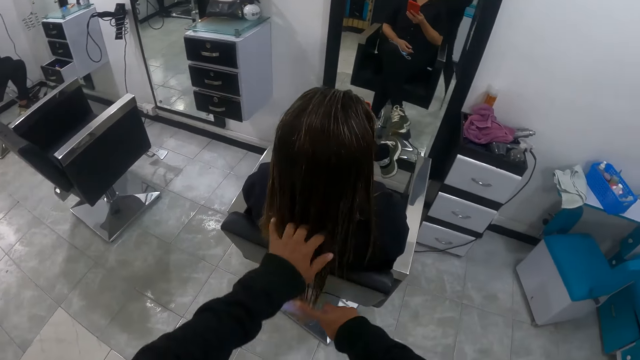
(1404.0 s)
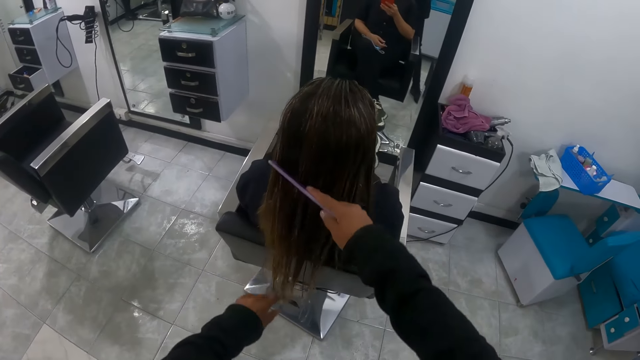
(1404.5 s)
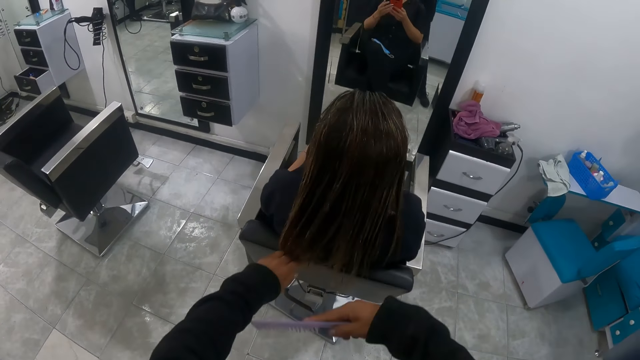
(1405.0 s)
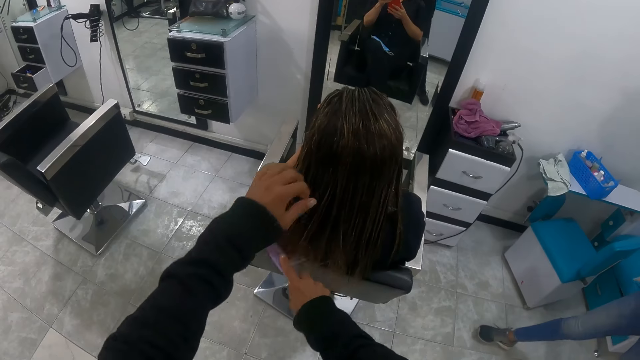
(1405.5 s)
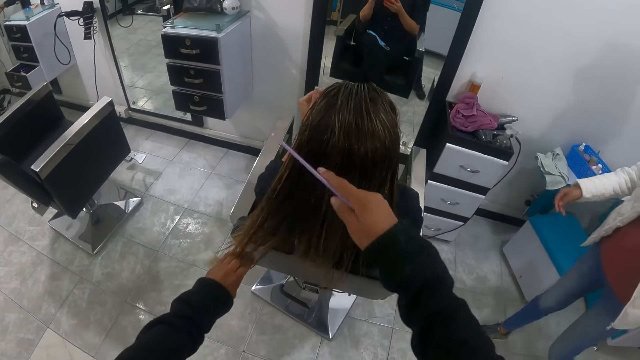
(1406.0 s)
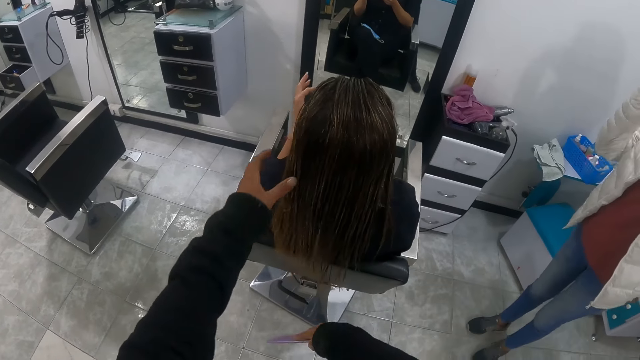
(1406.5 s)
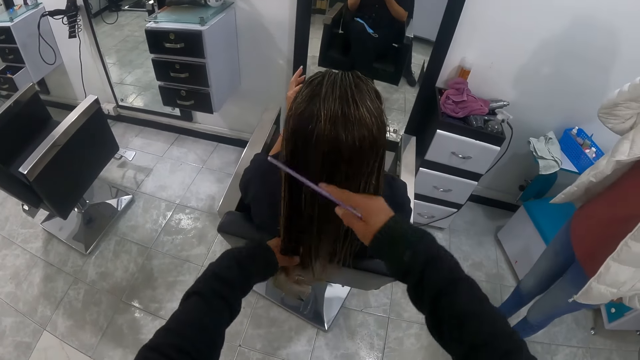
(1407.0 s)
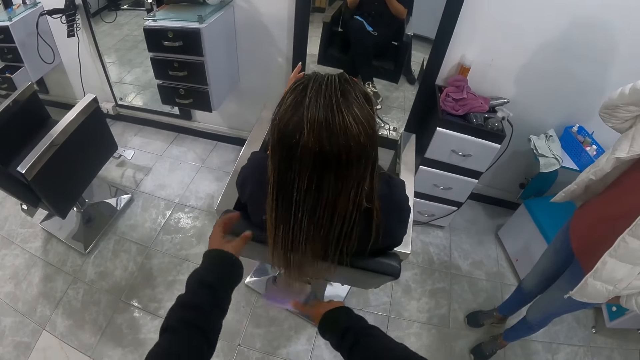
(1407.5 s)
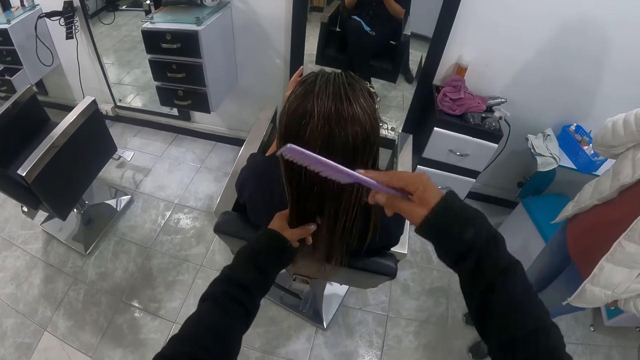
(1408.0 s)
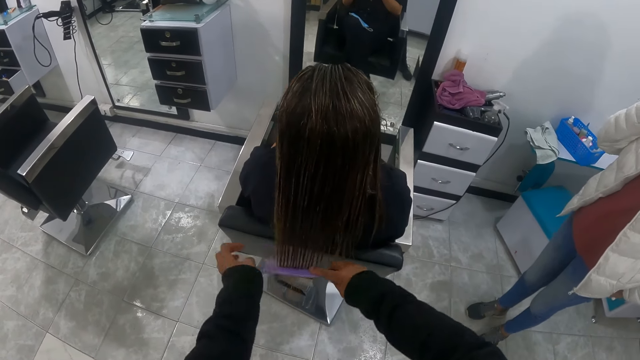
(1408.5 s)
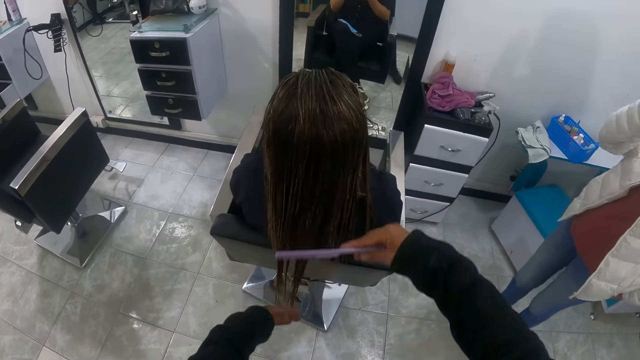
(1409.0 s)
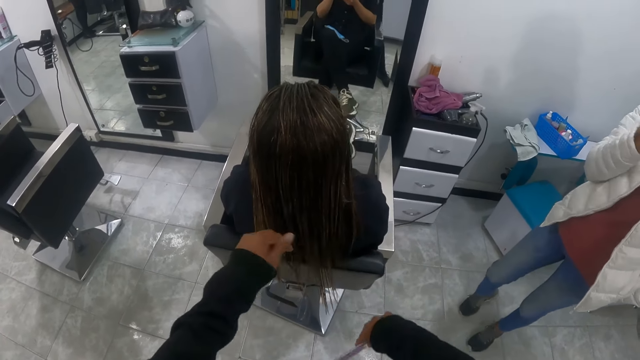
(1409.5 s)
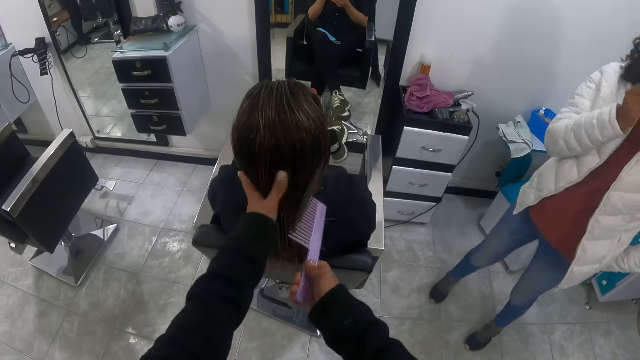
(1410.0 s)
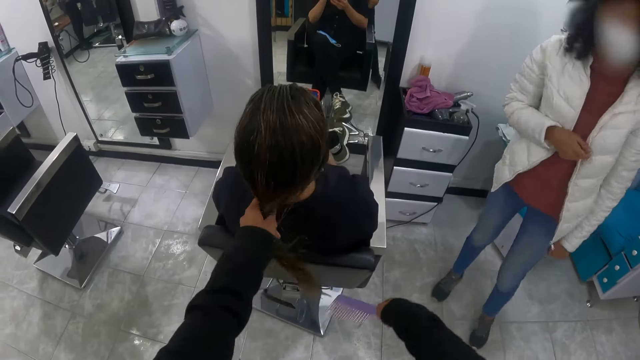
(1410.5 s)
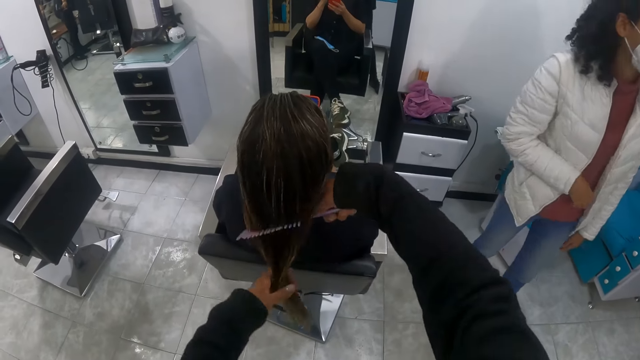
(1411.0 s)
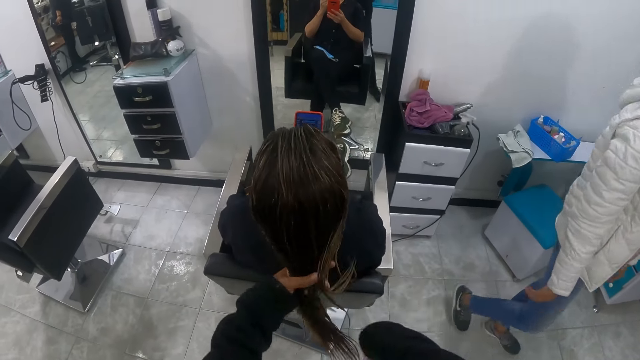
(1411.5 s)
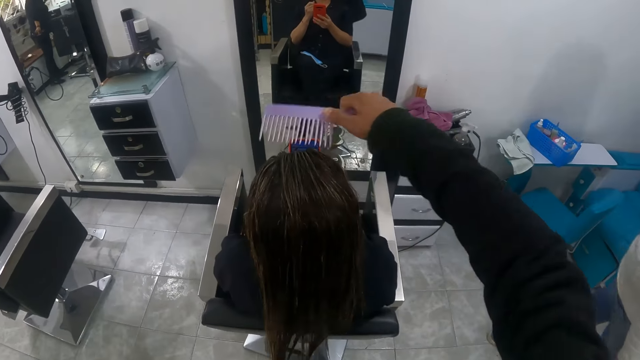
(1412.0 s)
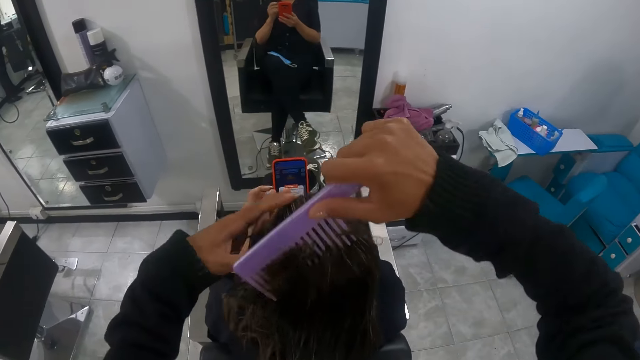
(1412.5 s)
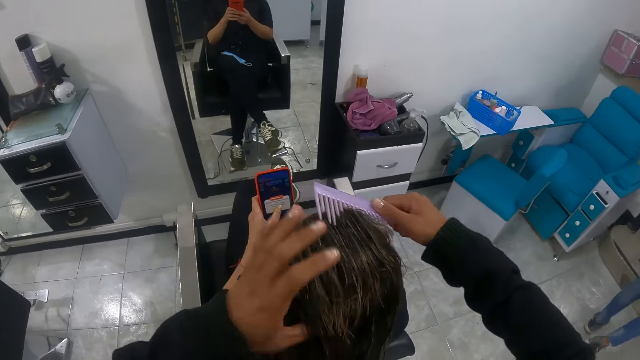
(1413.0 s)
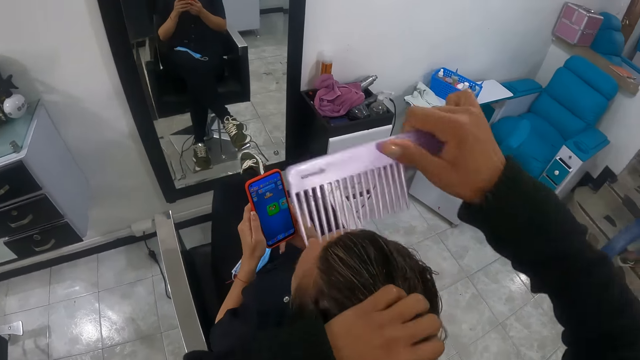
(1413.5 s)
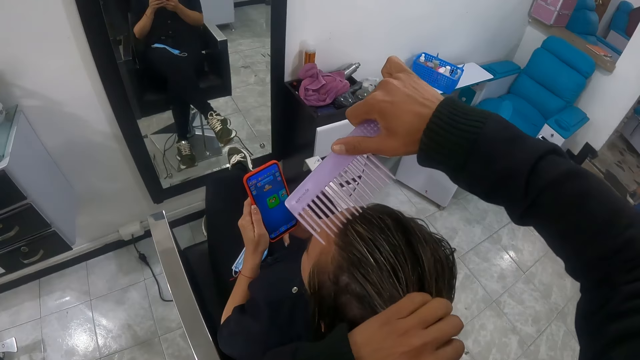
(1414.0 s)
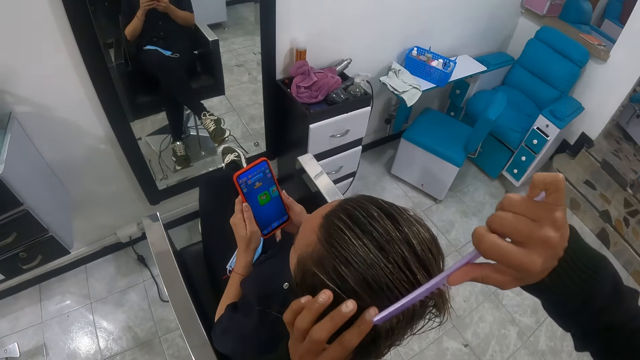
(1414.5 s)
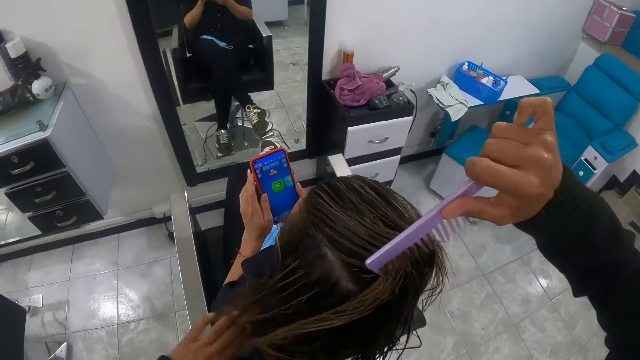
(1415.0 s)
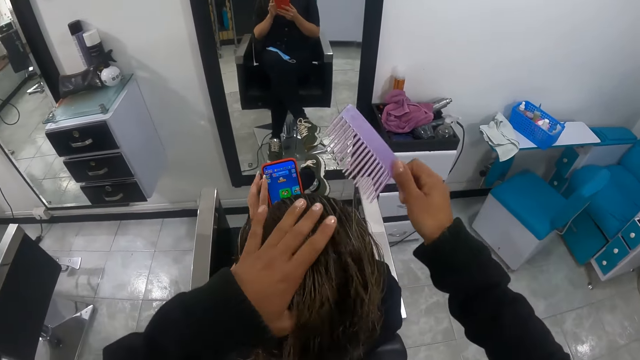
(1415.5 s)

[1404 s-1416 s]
A woman raises the hand. The woman converses with the camera wearer. The woman looks at the camera wearer and walks away from the camera wearer. The camera wearer combs the hair of another woman with a comb. The other woman operates the phone with both hands.

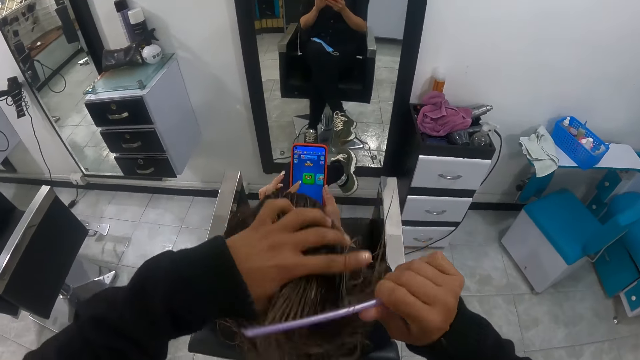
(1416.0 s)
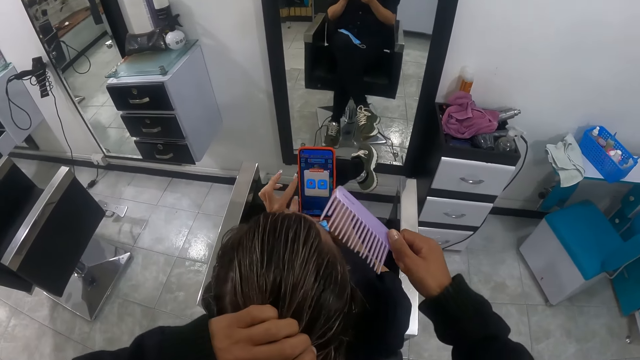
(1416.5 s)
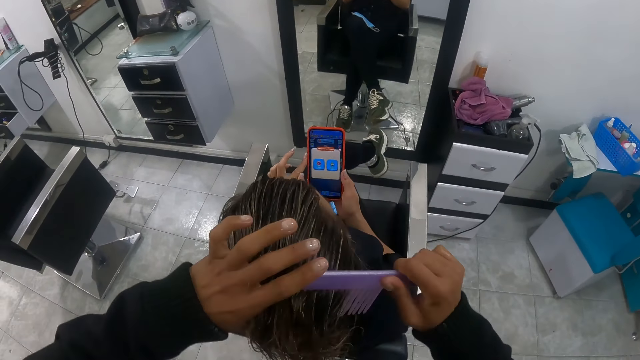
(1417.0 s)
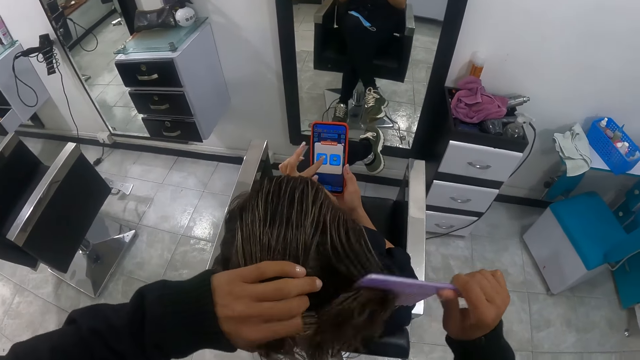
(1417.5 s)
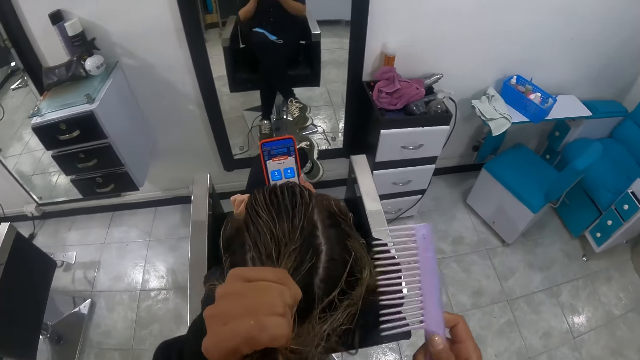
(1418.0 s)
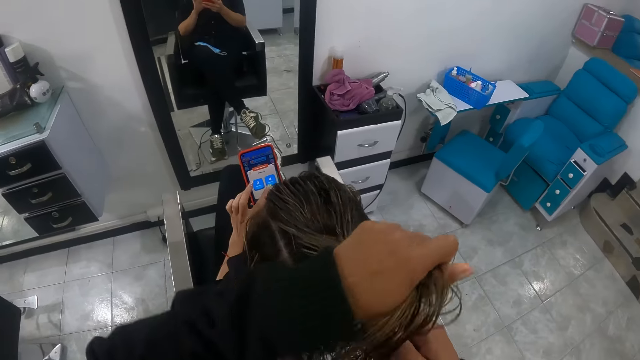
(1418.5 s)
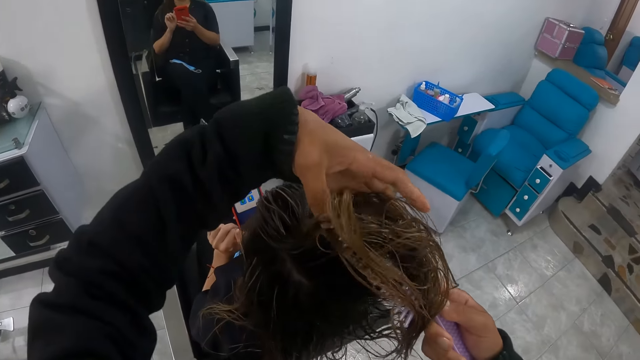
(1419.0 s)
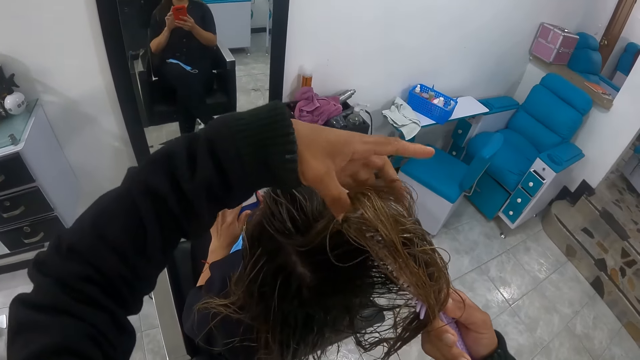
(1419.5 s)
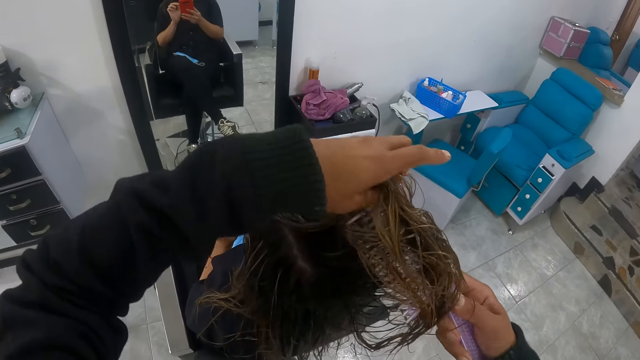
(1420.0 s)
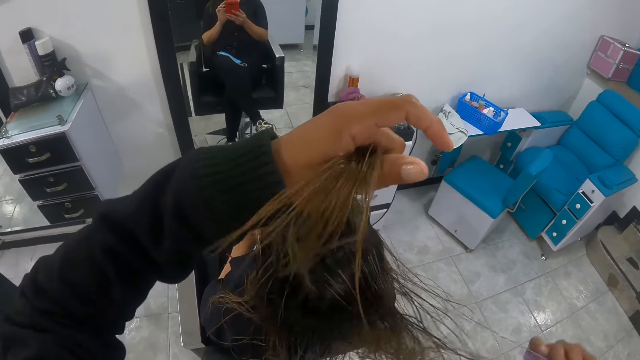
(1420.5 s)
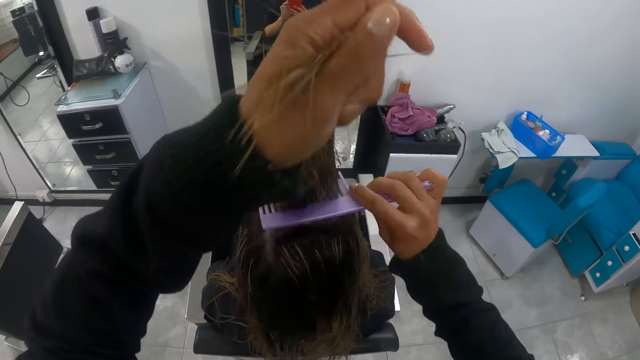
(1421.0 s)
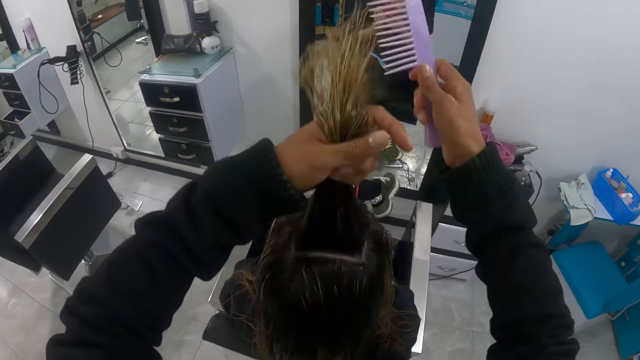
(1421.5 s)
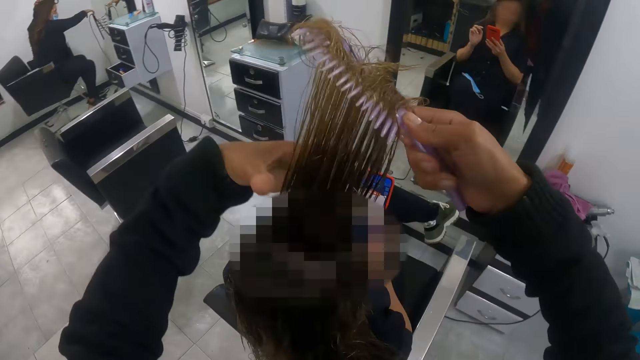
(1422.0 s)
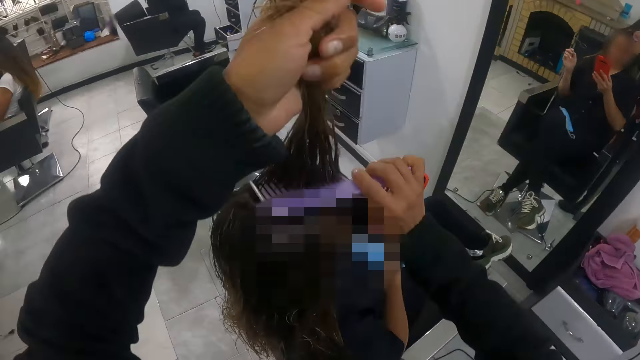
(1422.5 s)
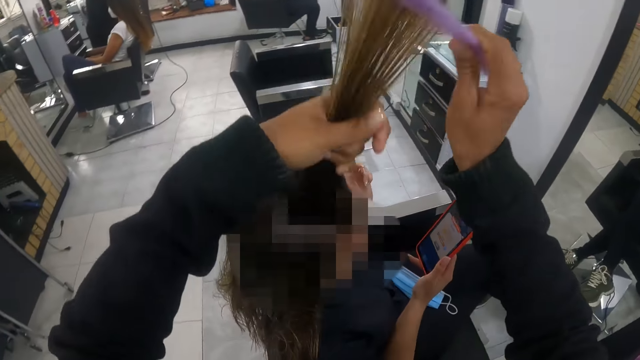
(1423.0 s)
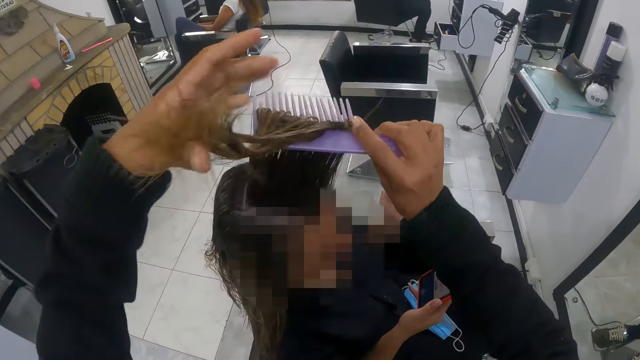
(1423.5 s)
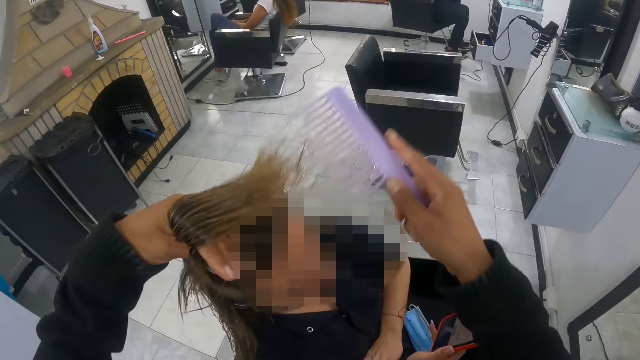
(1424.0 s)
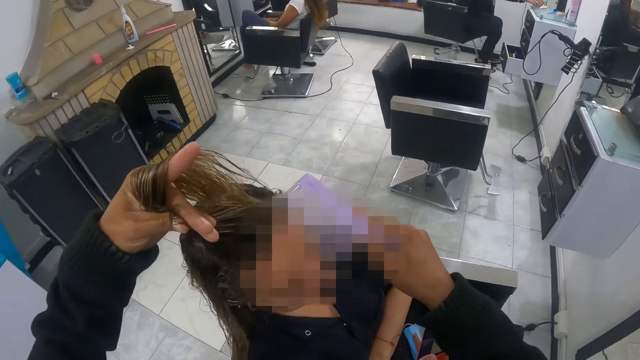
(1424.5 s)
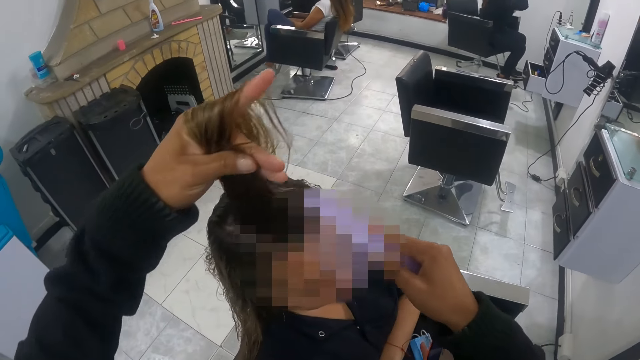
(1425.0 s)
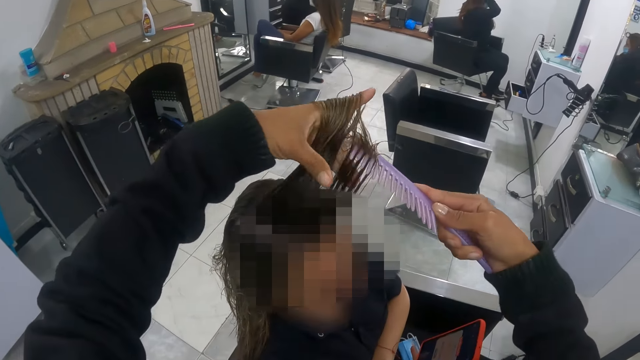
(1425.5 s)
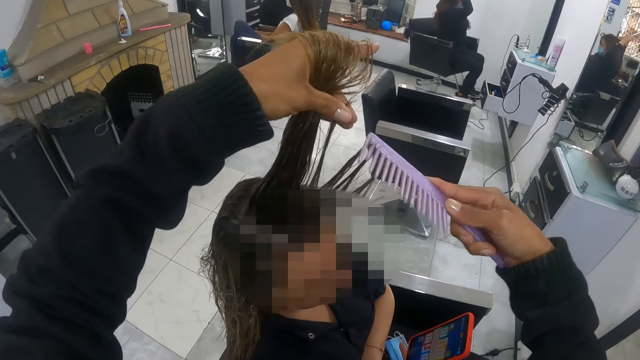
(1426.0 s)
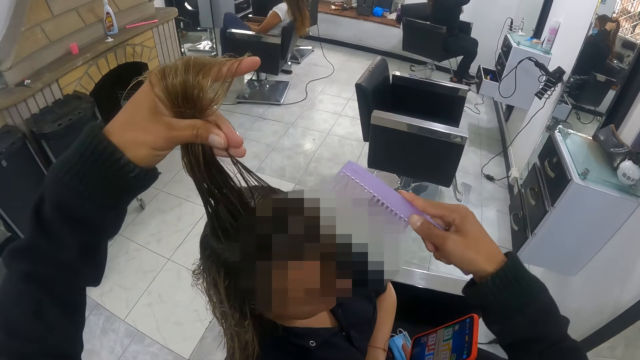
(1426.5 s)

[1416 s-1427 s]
The woman operates the phone with her left hand. The camera wearer holds the woman's hair with her left hand. She partitions the woman's hair with the comb with her right hand. She partitions the woman's hair again. She combs the woman's hair with the comb with her right hand. She partitions the woman's hair with the comb with her right hand.
